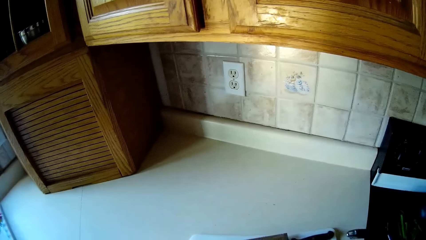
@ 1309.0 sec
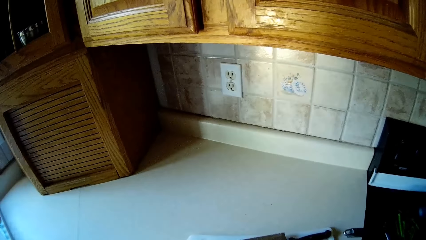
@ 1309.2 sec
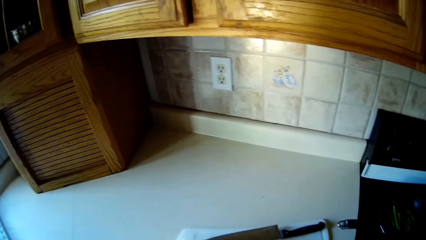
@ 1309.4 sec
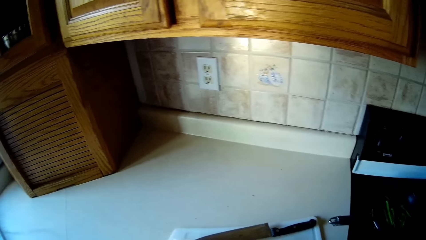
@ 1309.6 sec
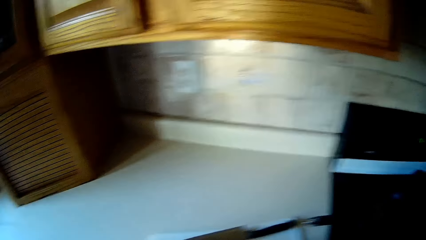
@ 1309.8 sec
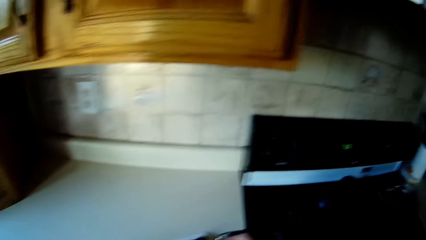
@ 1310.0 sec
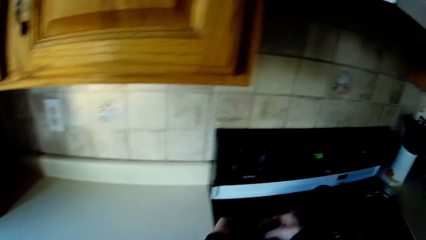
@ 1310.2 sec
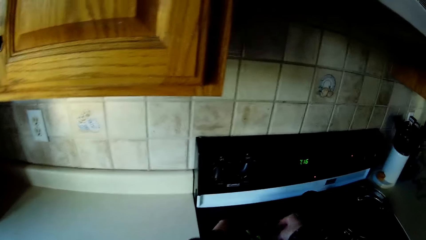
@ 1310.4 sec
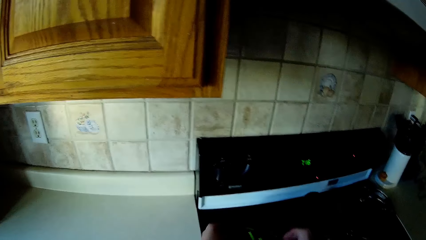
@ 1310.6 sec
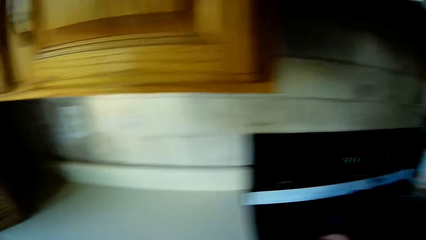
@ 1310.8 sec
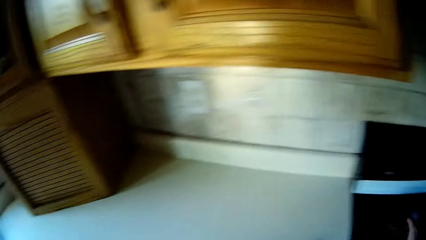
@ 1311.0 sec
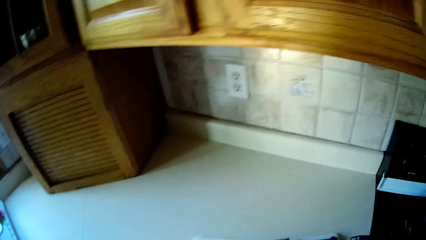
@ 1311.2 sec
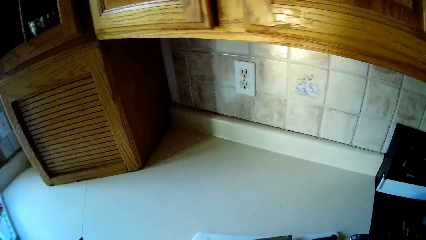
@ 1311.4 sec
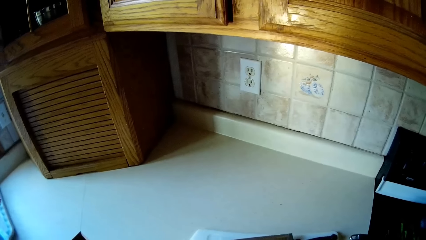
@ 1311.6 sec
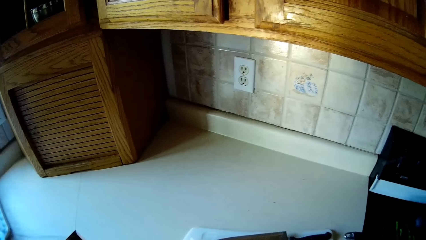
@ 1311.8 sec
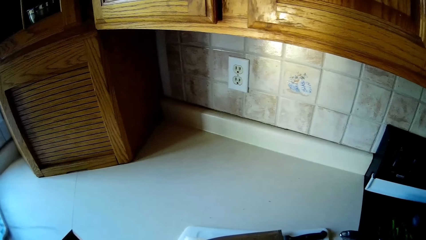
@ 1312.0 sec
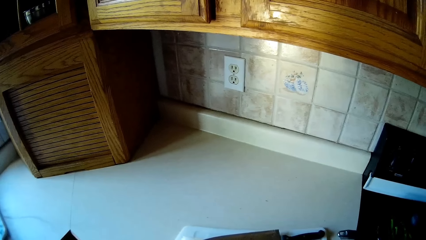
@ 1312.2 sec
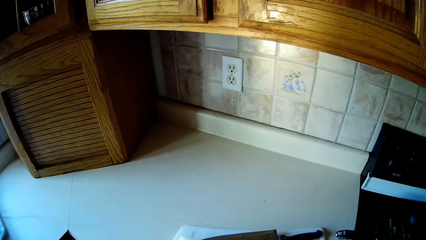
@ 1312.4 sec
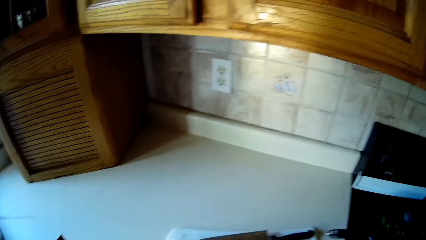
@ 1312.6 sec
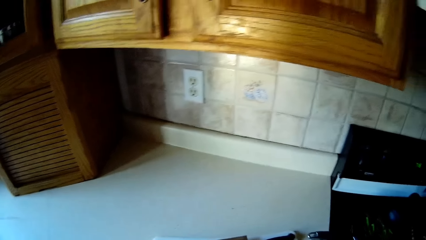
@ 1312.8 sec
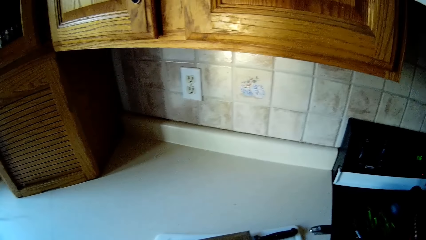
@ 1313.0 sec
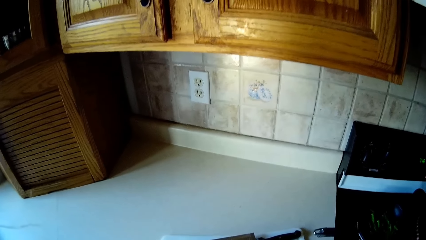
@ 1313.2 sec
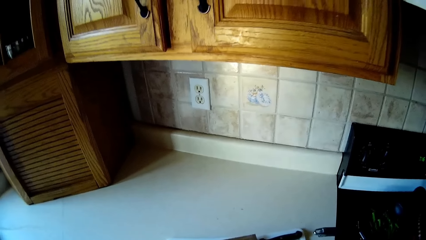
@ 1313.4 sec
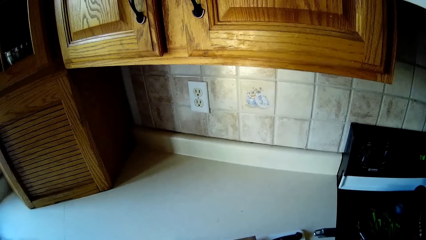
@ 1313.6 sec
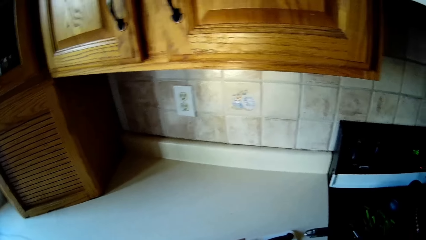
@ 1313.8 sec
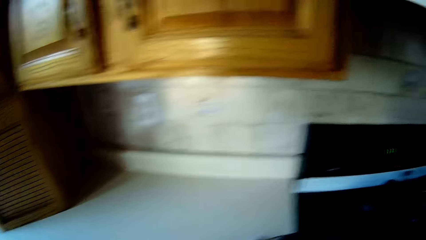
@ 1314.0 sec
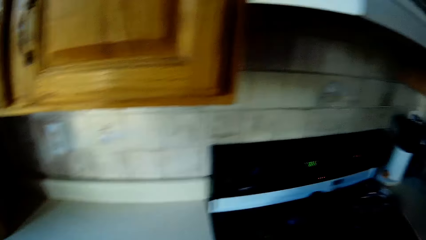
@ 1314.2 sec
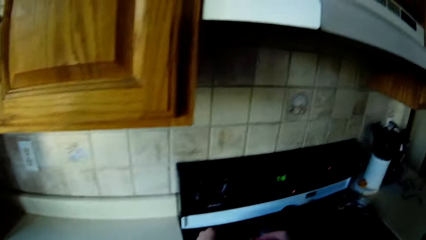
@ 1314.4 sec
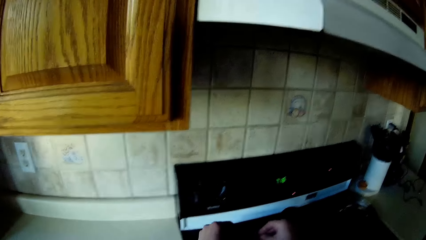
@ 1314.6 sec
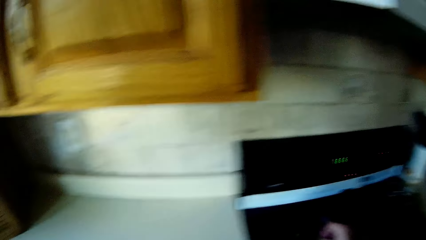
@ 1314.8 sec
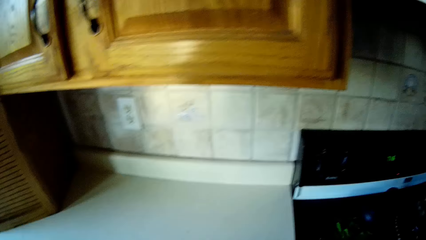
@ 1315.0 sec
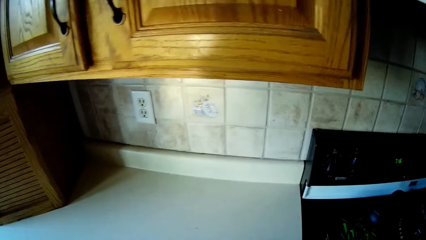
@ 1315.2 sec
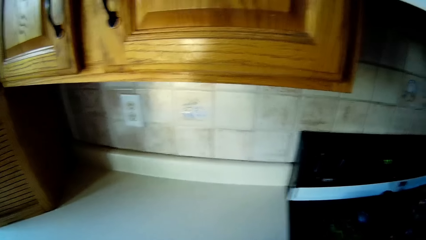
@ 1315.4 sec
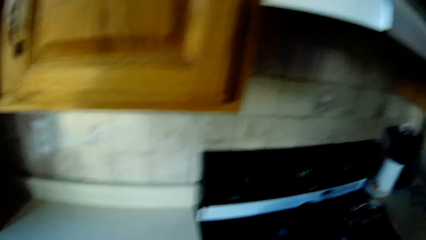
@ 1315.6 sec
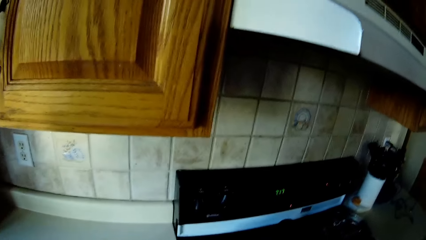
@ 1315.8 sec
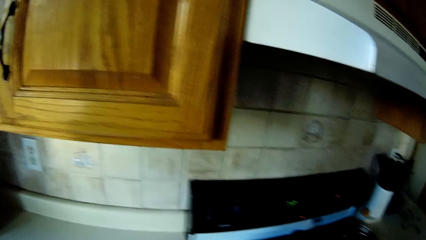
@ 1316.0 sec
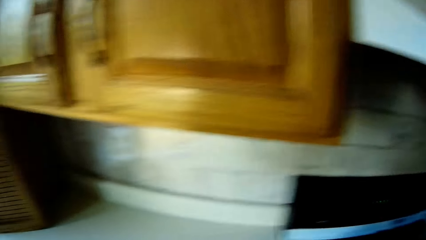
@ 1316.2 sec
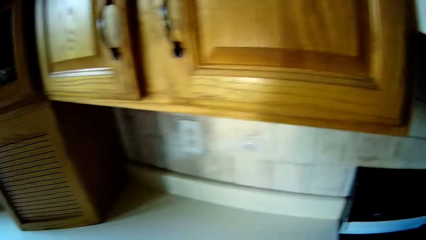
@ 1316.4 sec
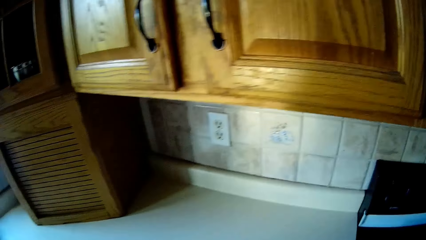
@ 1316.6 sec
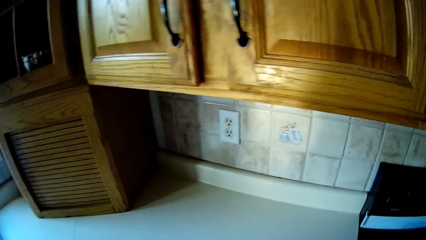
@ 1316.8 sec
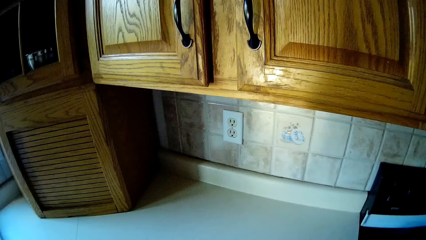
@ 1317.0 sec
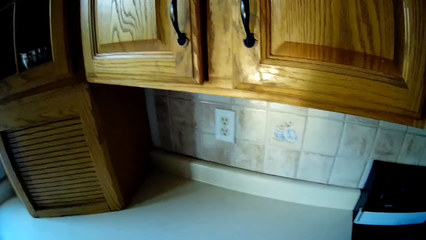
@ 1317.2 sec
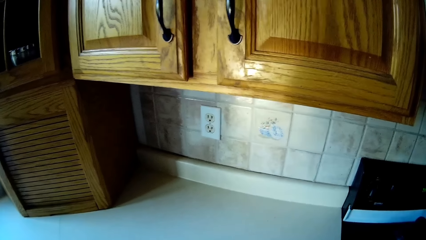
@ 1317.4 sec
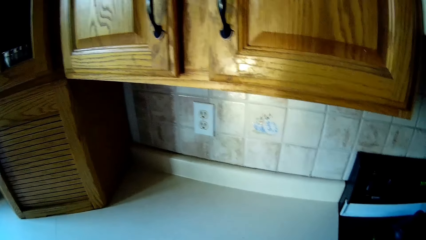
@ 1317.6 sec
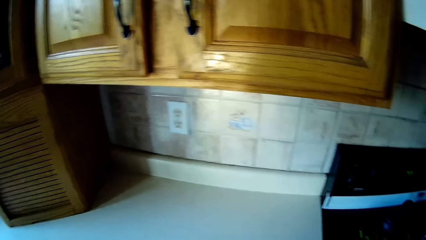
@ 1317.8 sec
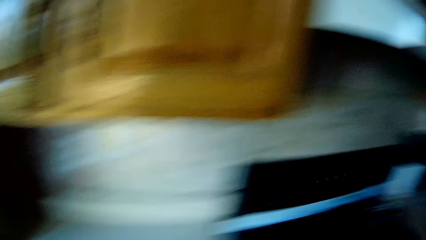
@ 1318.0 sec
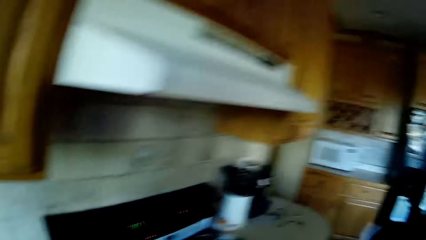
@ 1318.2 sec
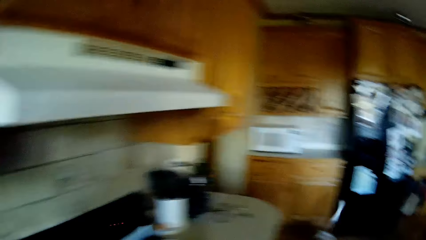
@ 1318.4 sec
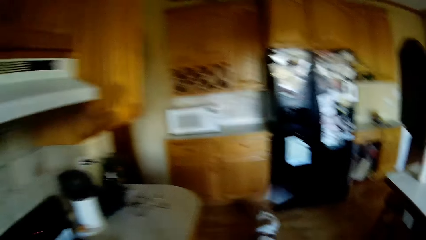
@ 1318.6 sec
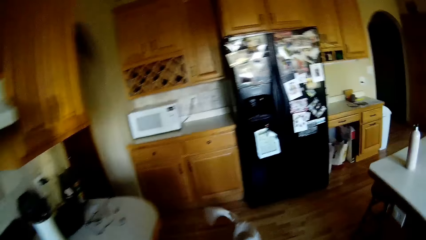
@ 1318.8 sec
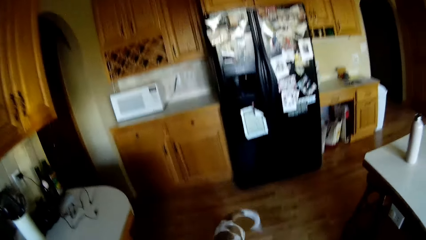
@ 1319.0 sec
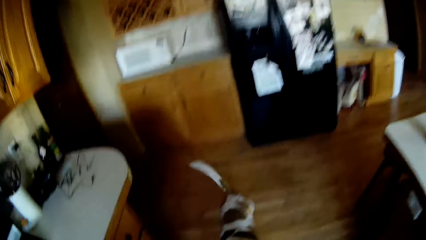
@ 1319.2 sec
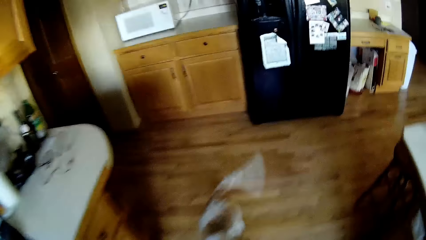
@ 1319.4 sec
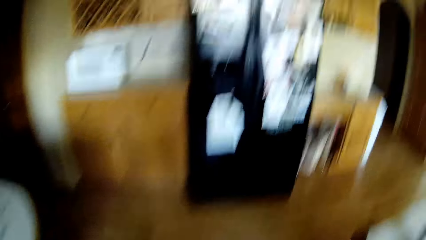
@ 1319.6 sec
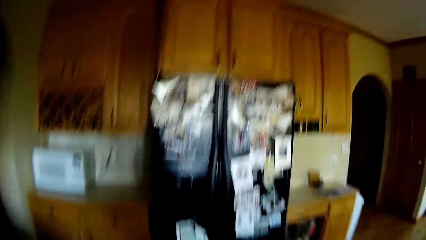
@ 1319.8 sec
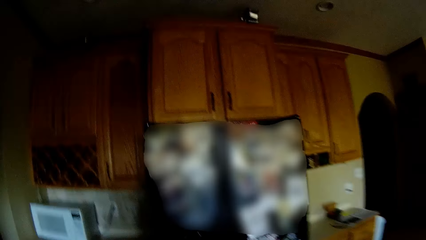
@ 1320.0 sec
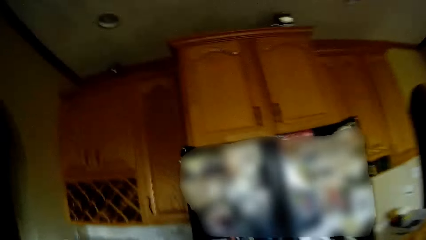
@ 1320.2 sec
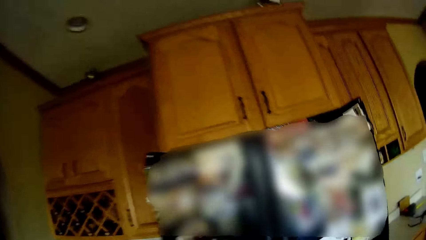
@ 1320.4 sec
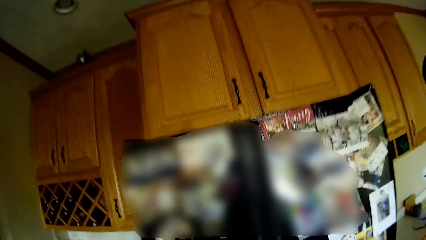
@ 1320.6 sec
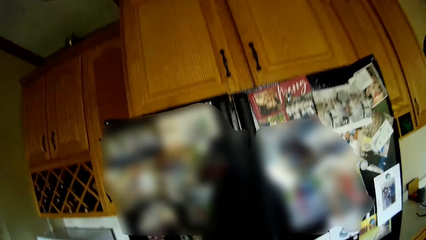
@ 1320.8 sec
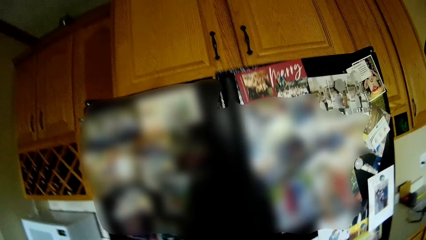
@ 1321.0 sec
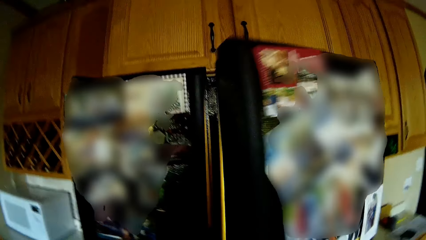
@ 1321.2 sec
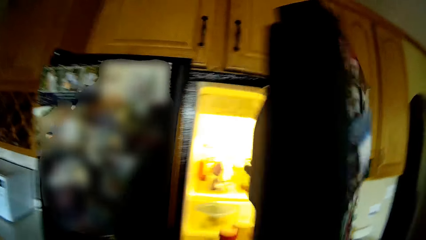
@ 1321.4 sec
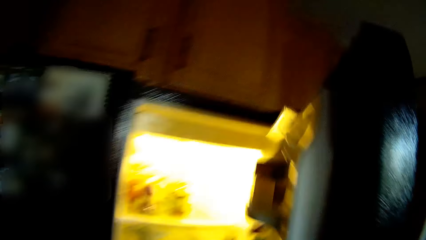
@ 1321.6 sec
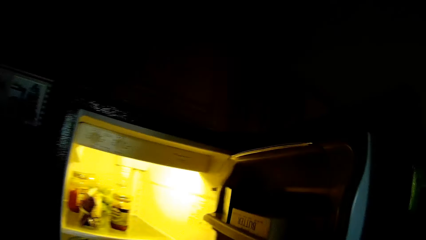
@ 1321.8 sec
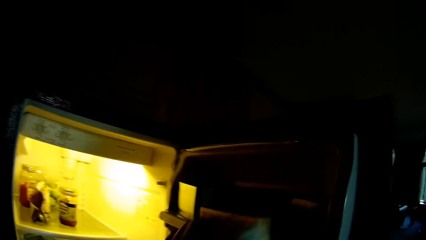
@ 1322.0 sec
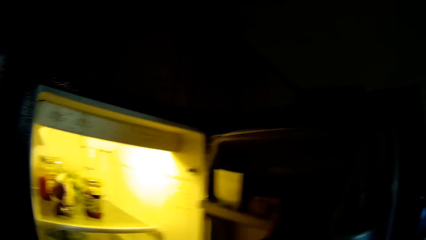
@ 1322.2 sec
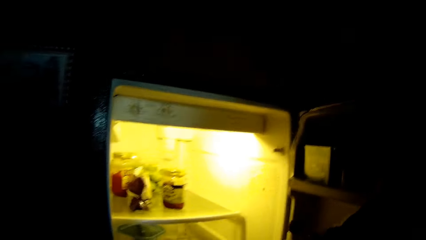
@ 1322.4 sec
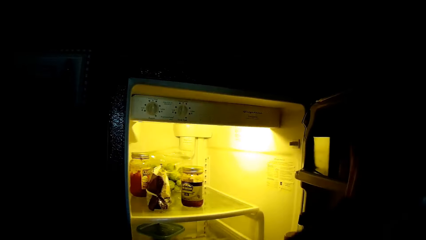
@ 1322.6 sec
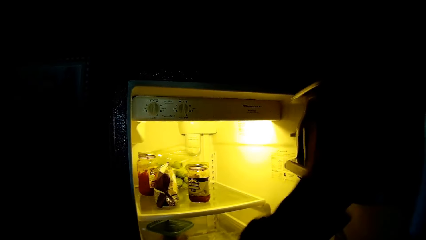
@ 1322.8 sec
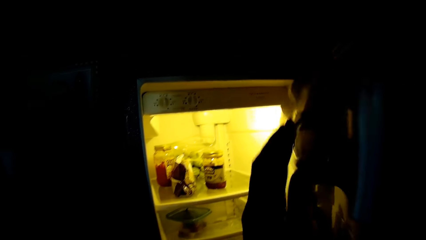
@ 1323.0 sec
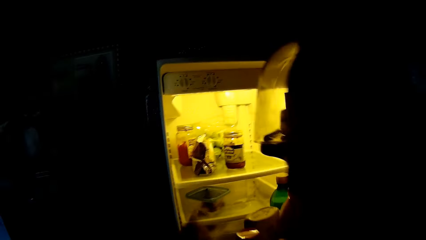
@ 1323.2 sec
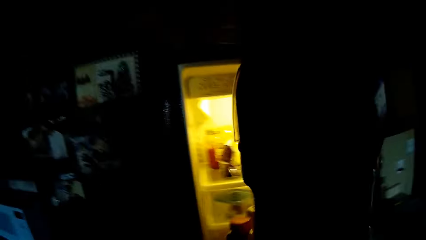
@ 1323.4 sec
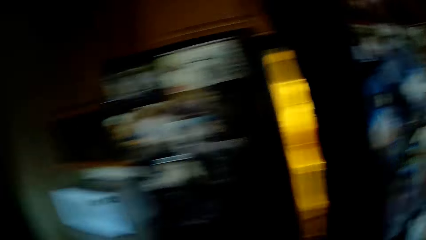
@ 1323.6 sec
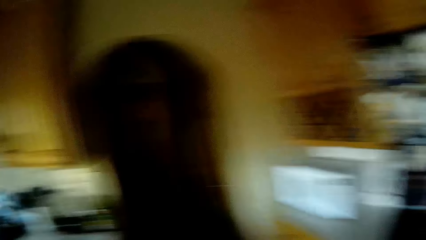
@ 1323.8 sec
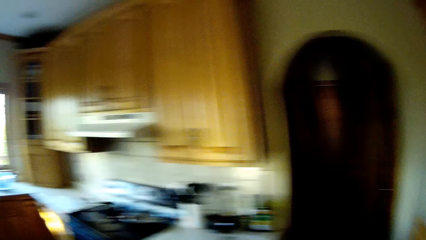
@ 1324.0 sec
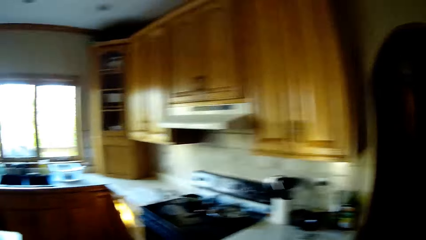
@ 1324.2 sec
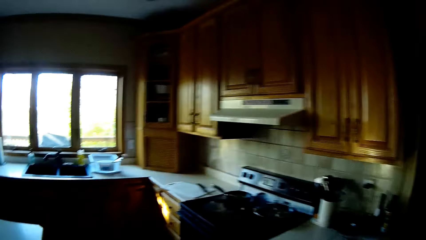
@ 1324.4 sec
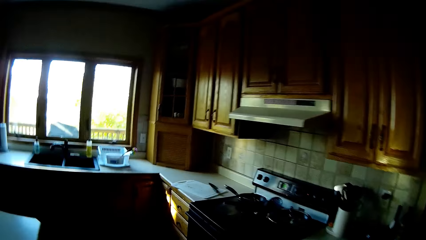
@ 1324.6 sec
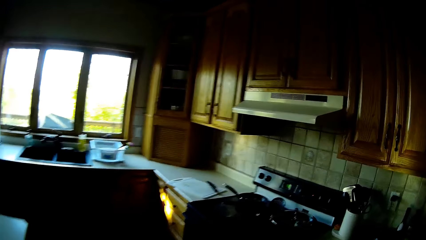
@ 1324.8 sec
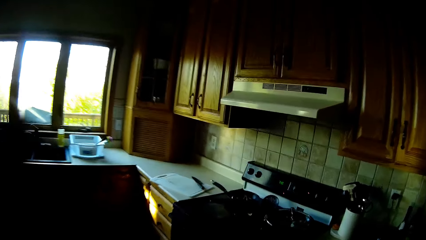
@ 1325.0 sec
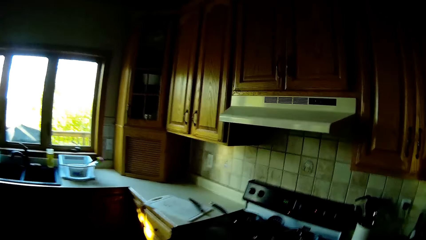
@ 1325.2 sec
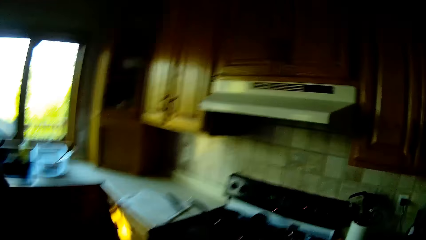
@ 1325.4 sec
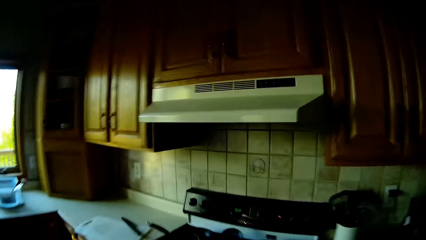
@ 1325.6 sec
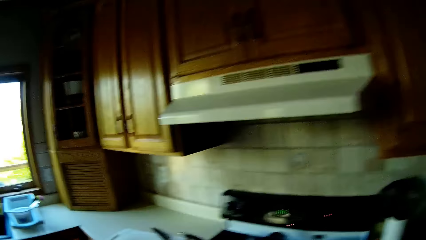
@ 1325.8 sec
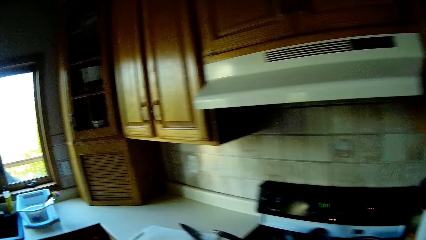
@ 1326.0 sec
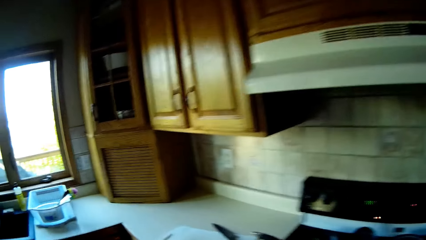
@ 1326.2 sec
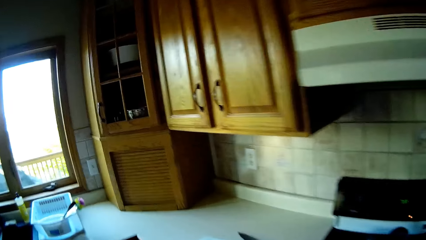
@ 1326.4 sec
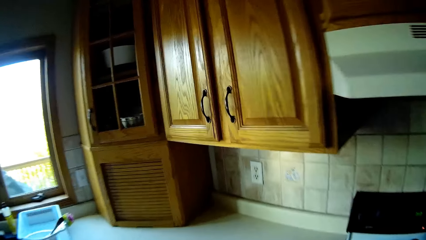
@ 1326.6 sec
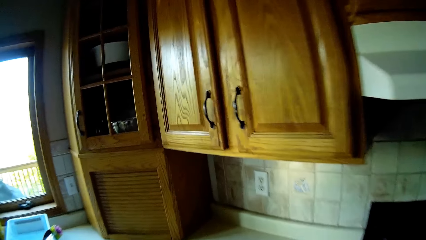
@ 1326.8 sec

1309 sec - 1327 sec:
The camera wearer transfers the chopped vegetables from the chopping board to the pan on the cooker with both hands. She opens the fridge with her right hand. She places the box of butter into the fridge with her left hand. She closes the fridge with her right hand.
